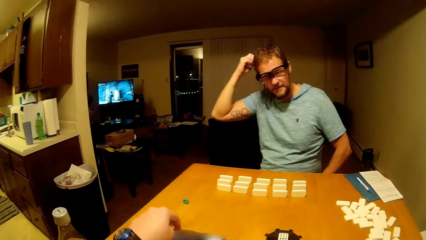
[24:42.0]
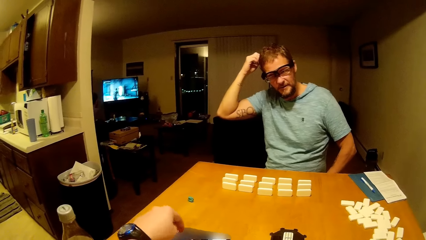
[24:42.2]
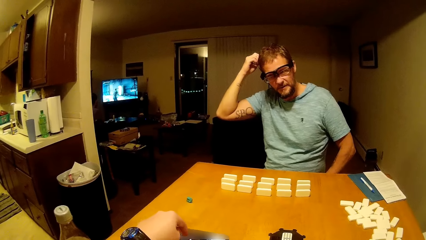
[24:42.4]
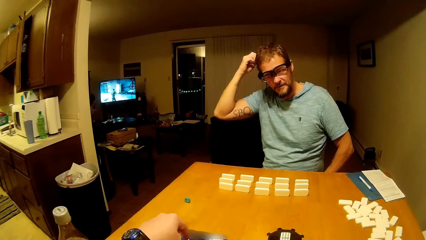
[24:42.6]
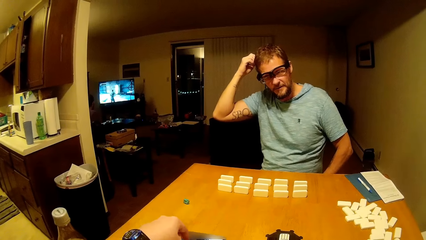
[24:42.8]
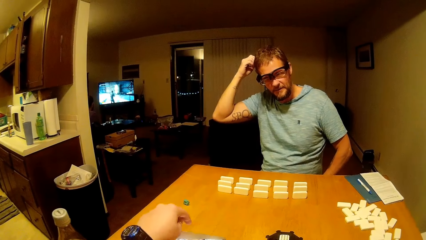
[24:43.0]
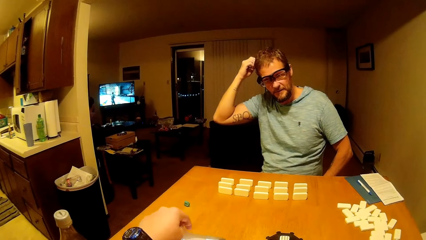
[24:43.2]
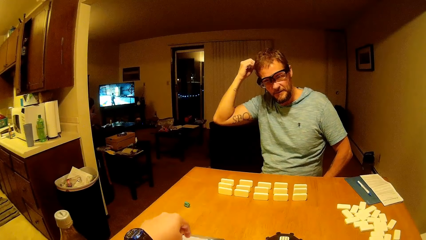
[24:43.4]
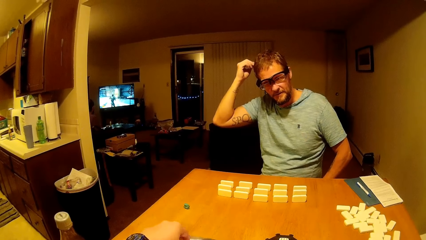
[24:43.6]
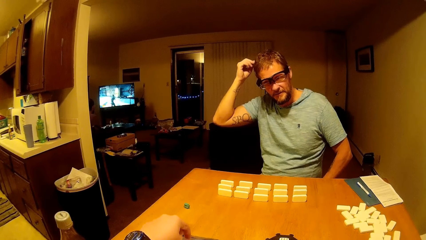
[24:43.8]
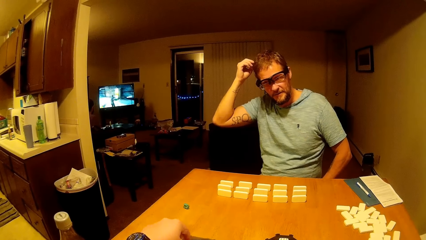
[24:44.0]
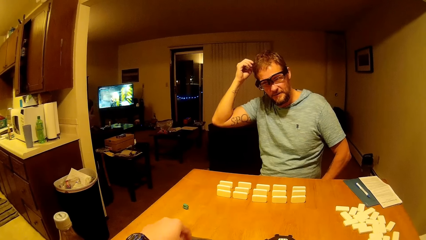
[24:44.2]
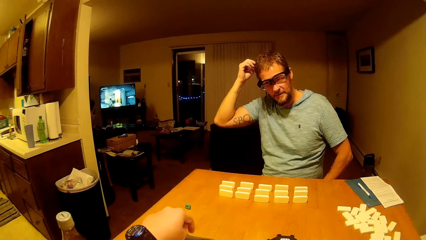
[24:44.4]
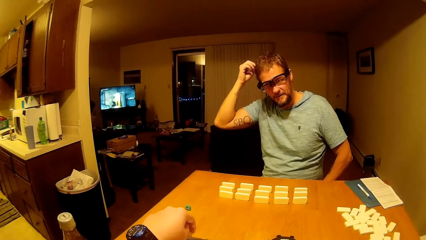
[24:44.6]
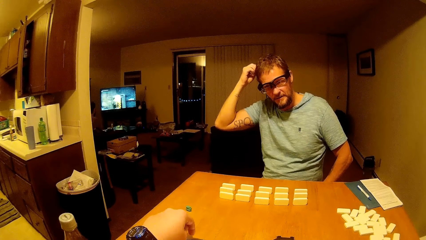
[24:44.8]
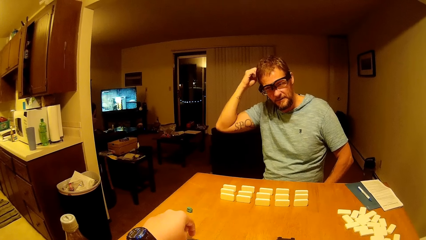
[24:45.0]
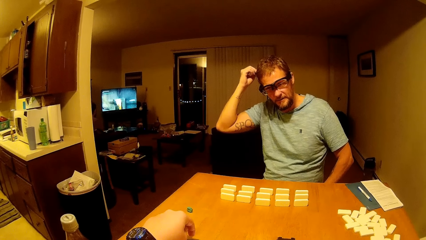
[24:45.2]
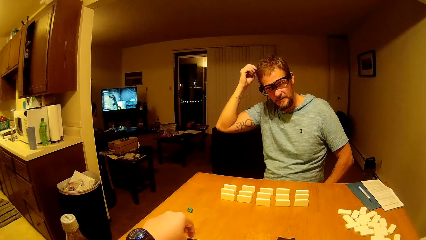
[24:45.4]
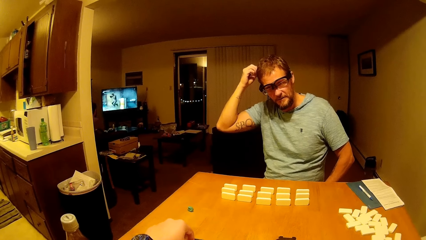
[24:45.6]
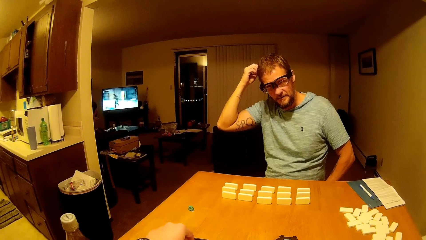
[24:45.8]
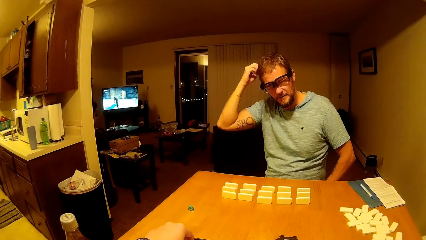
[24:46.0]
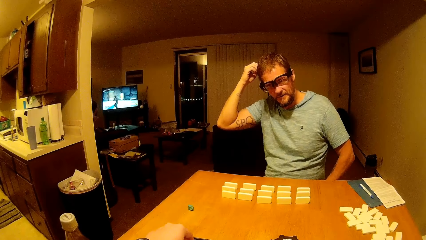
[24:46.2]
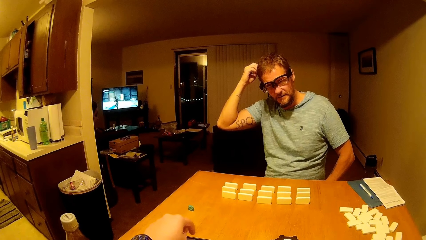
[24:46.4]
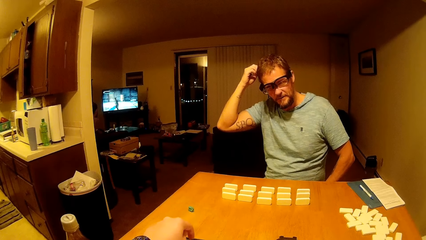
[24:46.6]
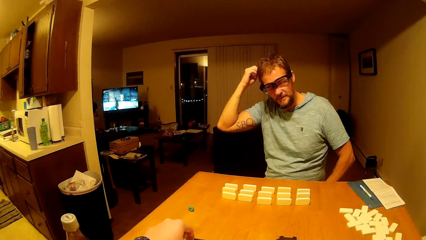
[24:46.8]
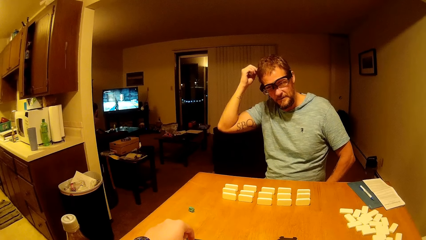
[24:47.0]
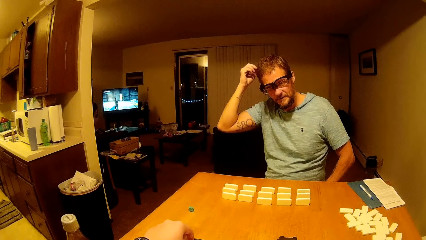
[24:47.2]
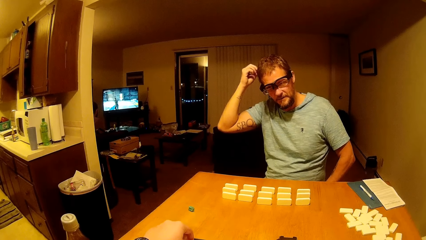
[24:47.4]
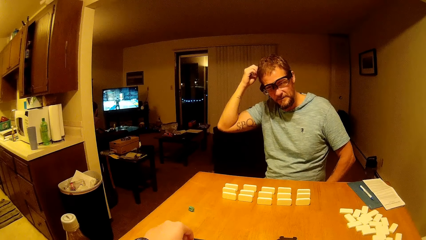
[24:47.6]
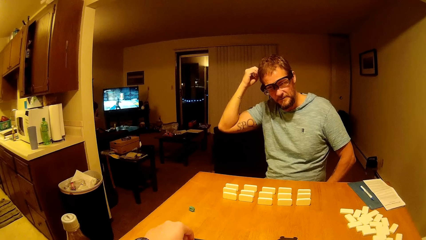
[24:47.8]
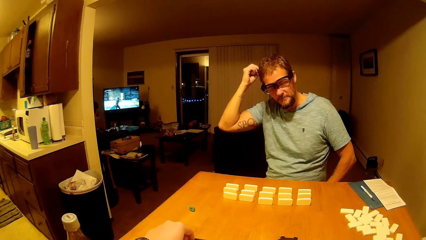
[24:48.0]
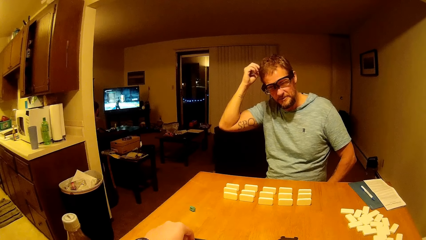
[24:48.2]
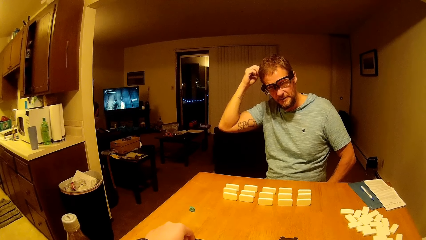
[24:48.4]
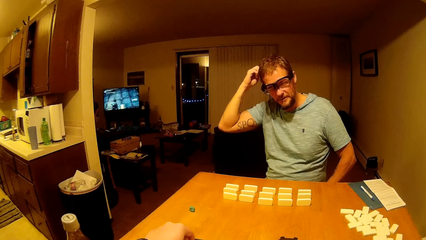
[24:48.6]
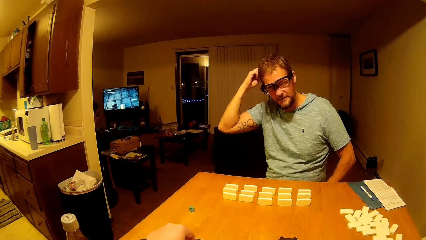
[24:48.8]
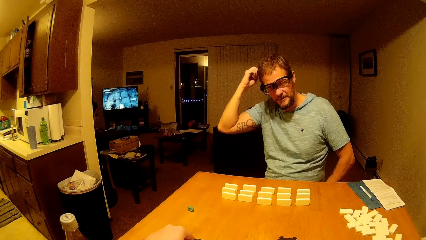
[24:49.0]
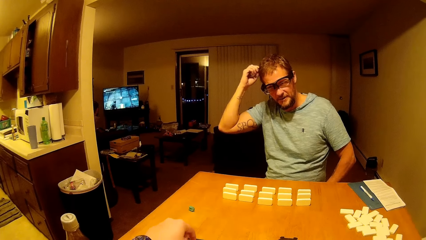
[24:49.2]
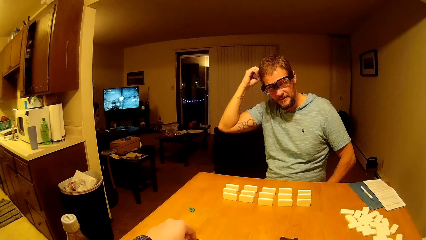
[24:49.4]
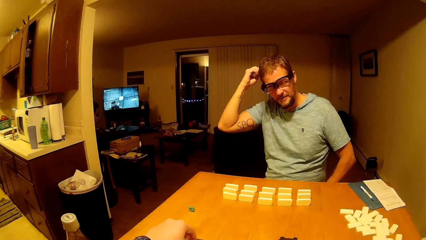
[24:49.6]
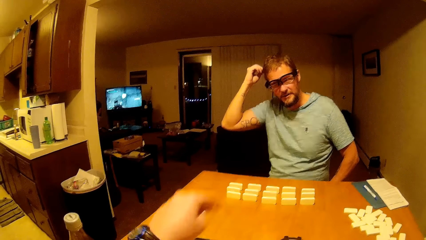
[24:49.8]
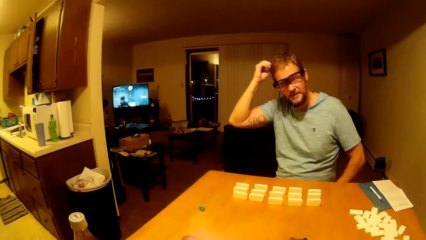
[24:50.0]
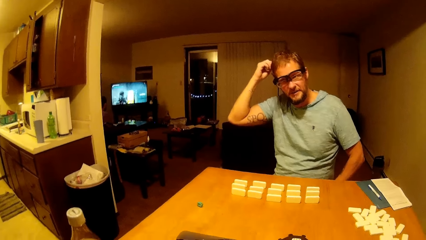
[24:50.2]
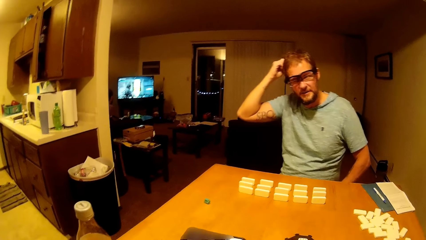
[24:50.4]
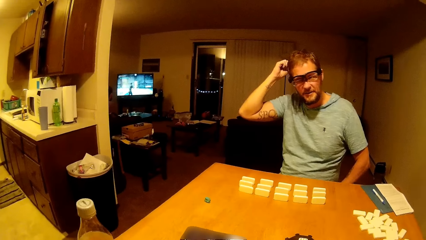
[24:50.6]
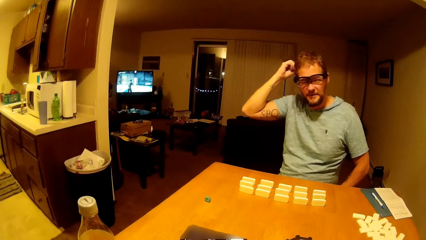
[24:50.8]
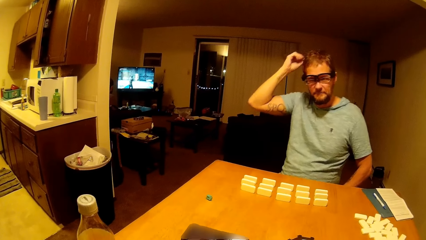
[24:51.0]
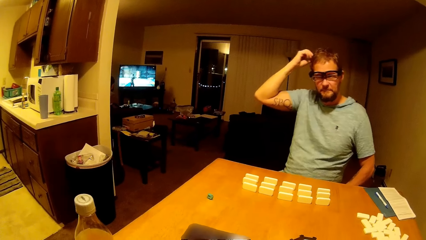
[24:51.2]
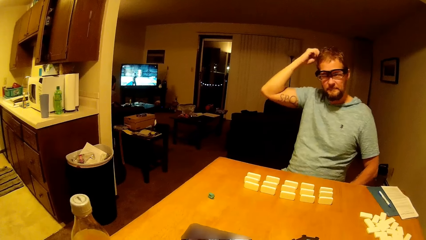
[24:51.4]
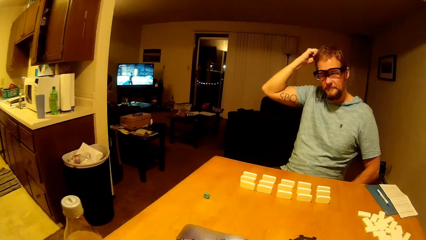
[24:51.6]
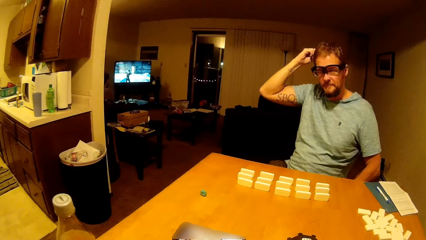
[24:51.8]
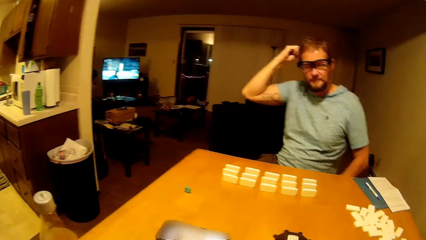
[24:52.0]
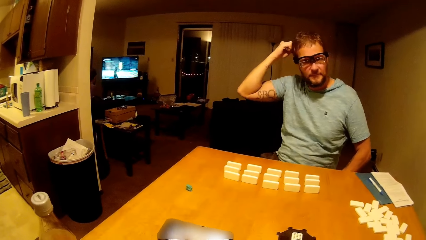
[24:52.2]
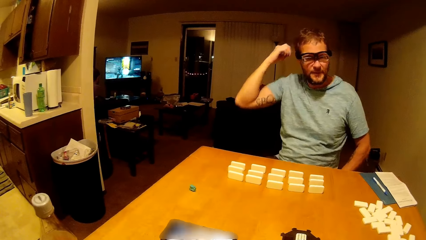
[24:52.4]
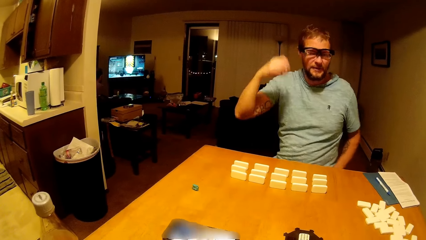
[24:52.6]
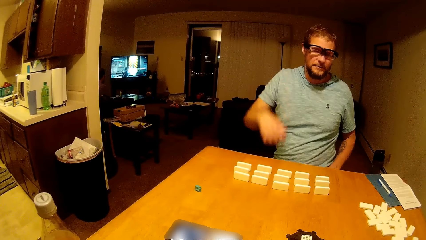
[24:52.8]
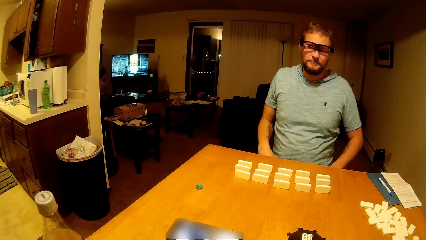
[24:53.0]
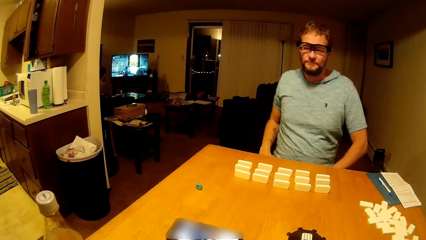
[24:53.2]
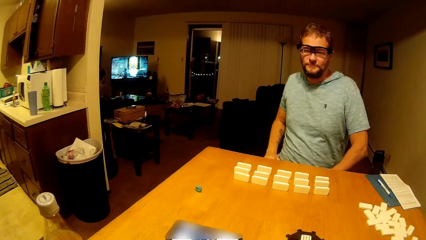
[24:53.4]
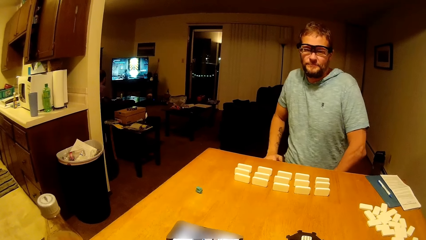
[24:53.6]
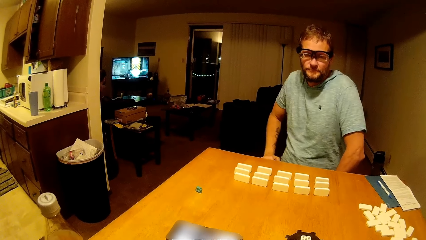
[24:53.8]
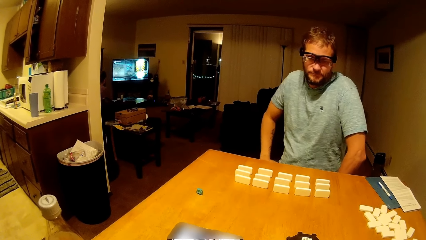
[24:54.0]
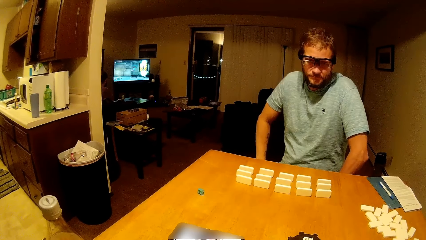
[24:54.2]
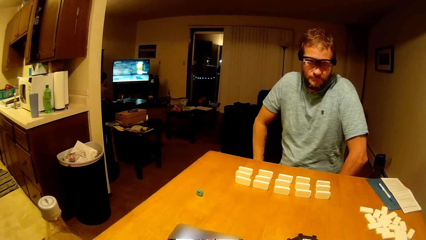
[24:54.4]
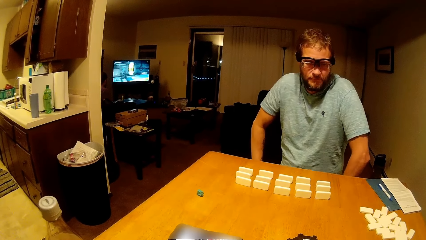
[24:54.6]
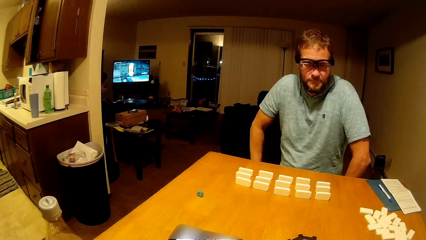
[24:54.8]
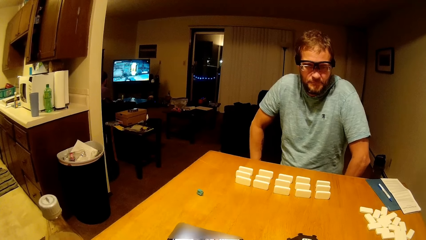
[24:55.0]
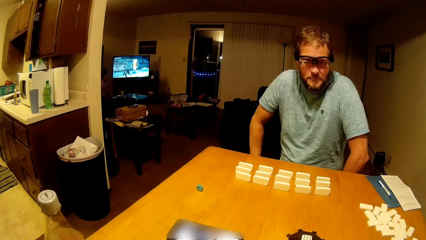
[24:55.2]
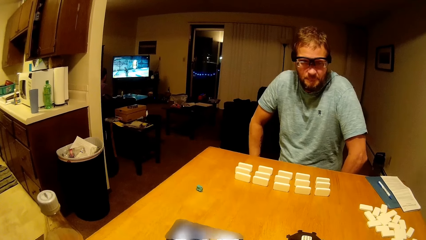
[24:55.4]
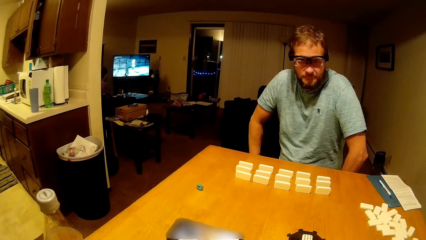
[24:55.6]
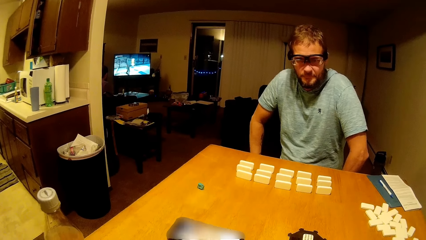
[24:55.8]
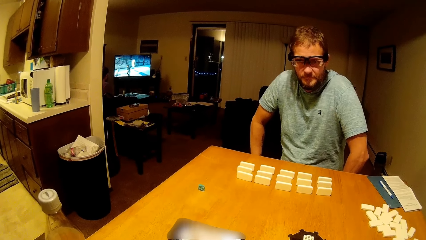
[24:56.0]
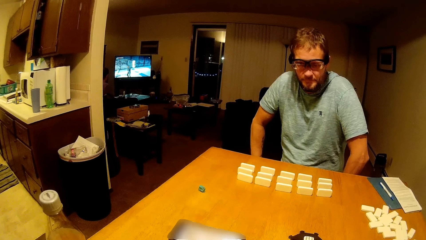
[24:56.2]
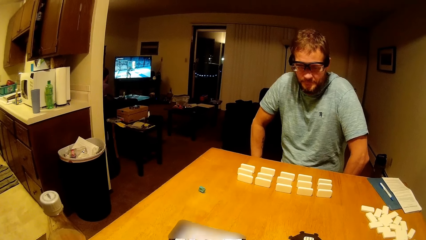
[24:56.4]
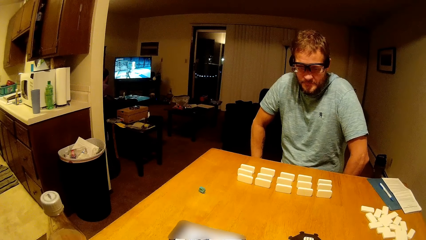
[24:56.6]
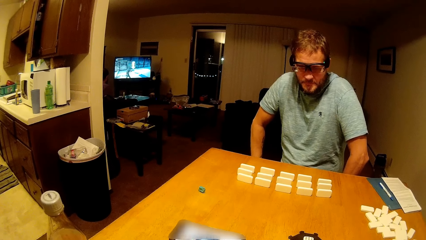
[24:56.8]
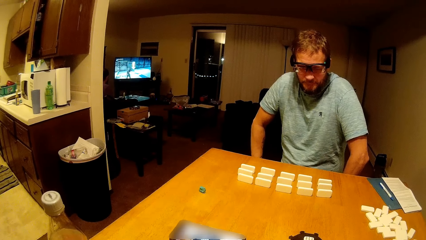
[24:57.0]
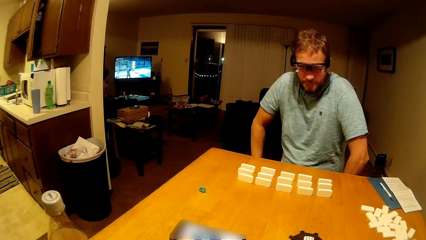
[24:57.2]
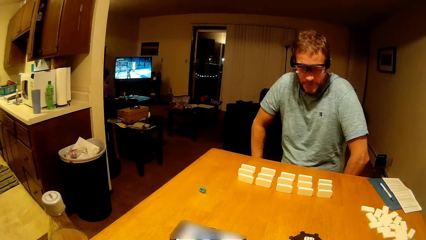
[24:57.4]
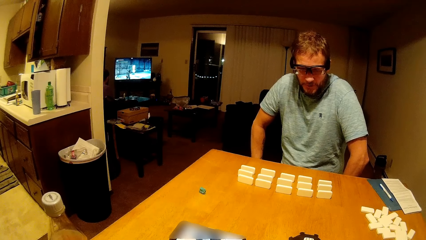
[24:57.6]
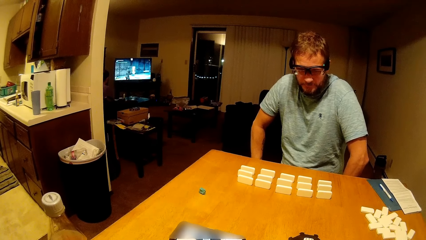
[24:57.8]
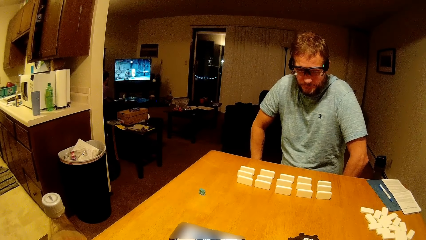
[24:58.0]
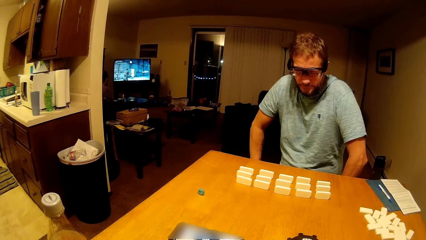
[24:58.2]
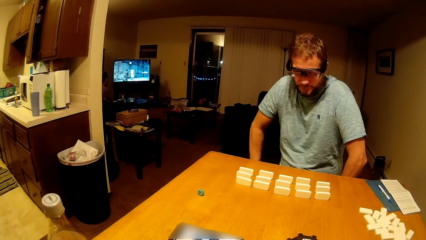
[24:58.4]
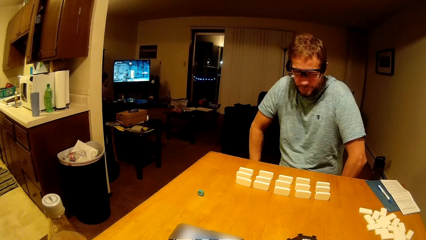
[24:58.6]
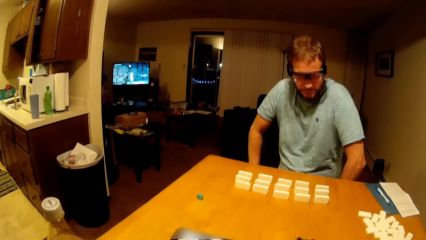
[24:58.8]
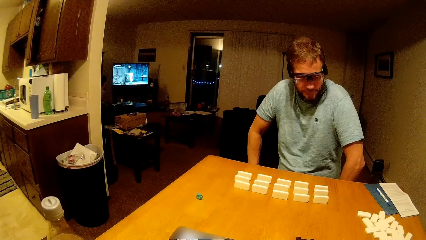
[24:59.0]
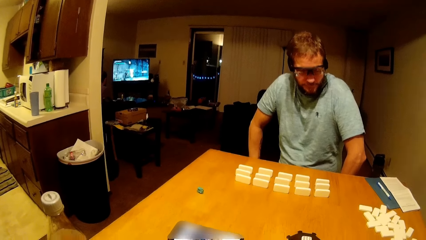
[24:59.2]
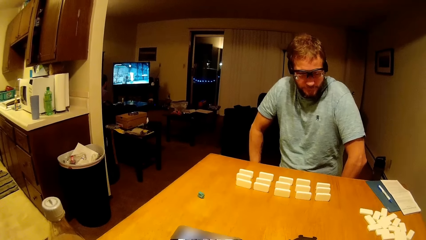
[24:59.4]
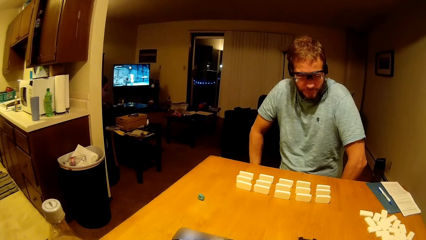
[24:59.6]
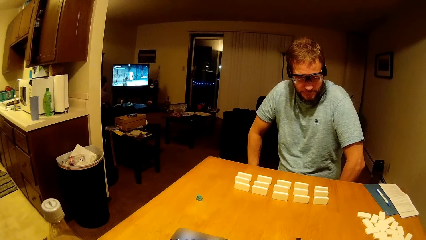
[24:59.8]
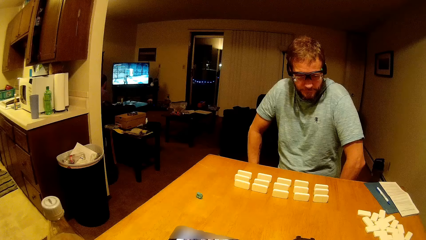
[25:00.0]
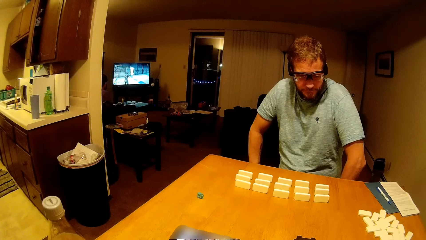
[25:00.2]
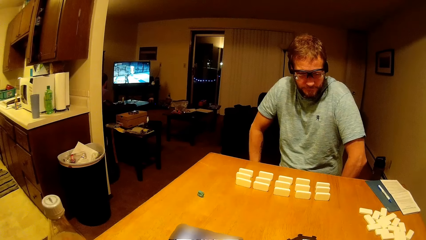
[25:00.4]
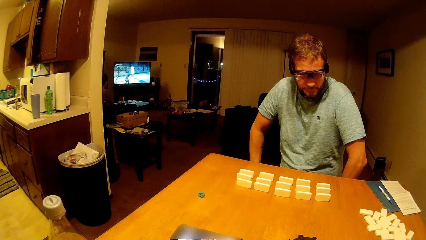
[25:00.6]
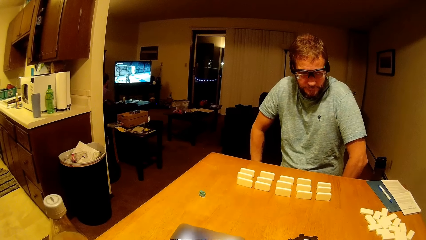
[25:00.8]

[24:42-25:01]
The camera wearer presses his phone. A man touches his hair. The camera wearer looks around.
